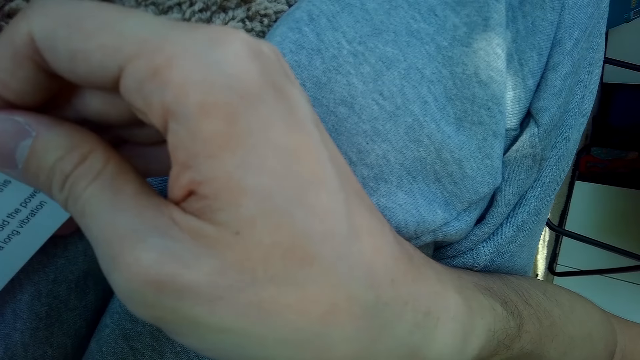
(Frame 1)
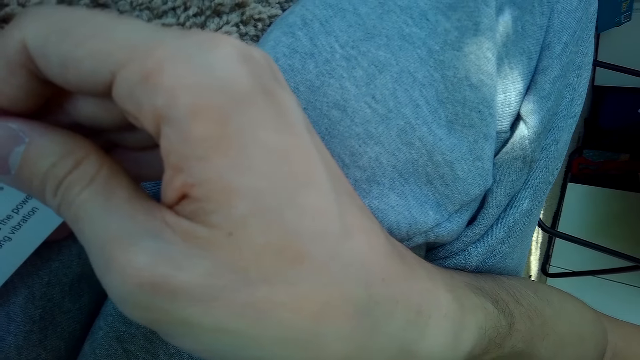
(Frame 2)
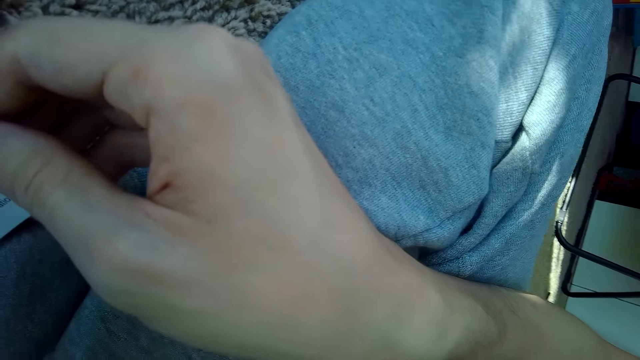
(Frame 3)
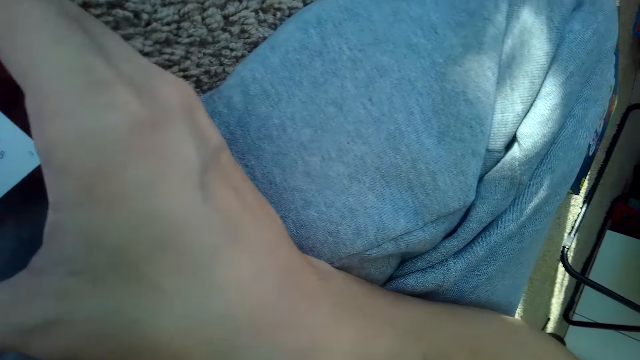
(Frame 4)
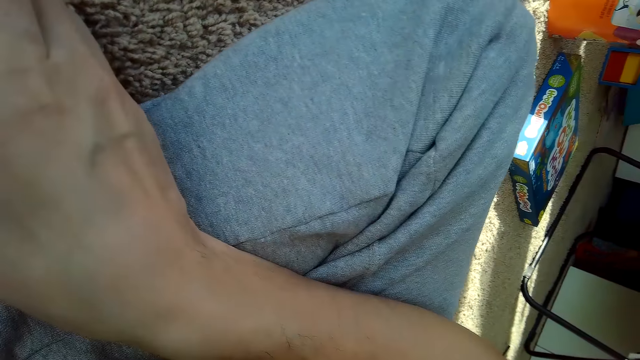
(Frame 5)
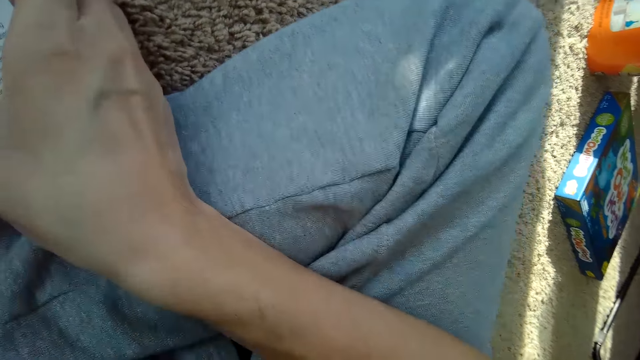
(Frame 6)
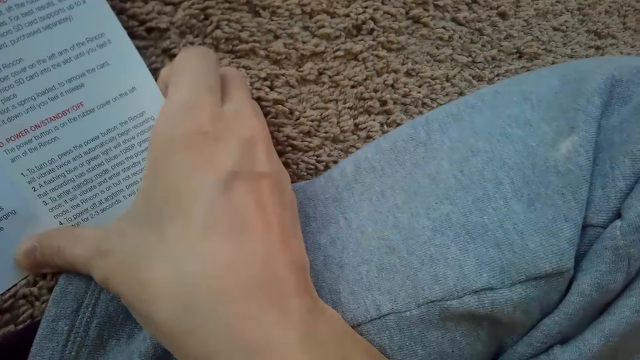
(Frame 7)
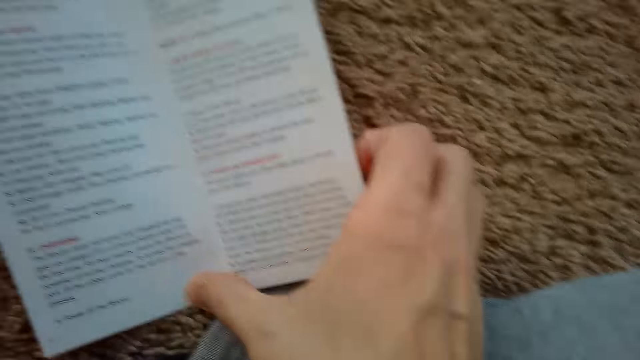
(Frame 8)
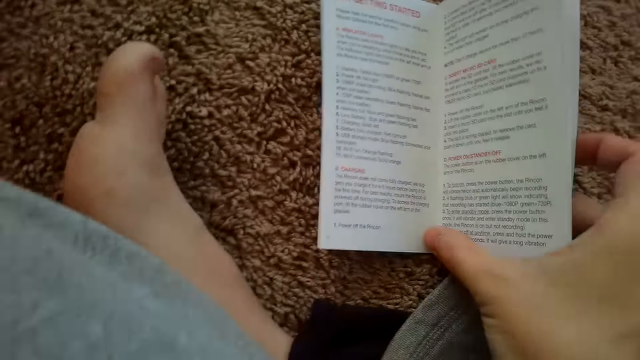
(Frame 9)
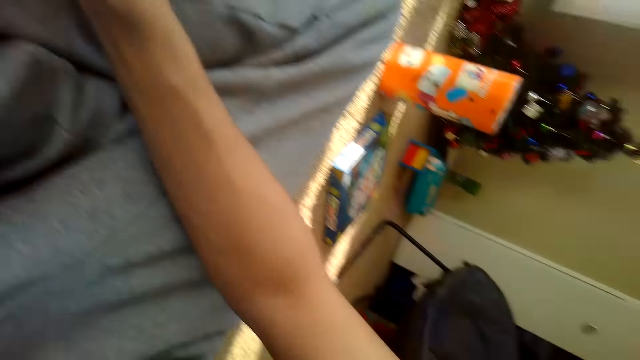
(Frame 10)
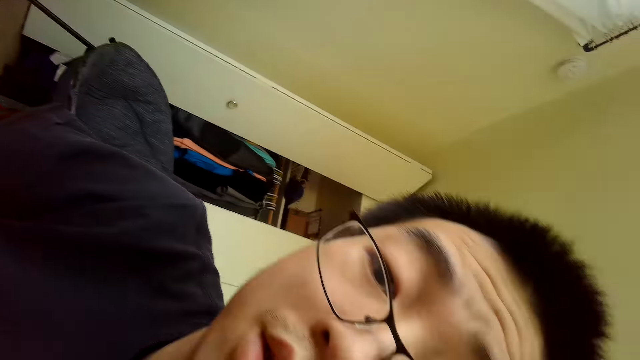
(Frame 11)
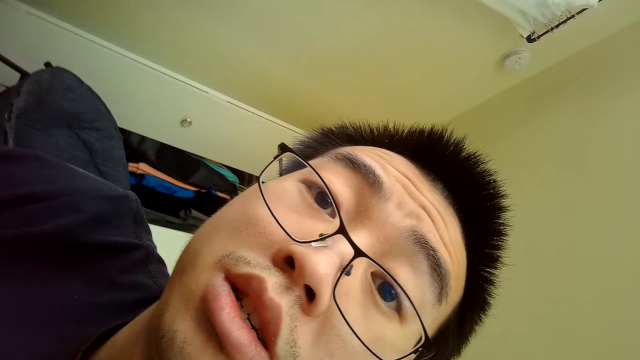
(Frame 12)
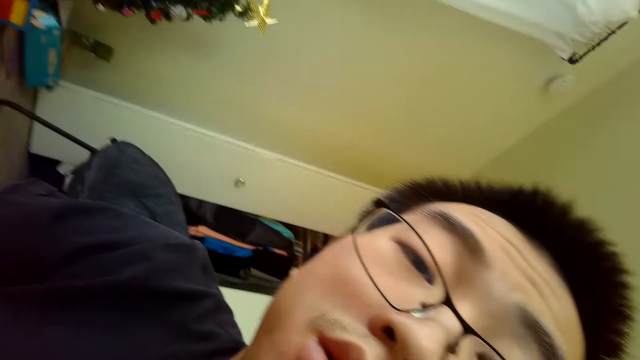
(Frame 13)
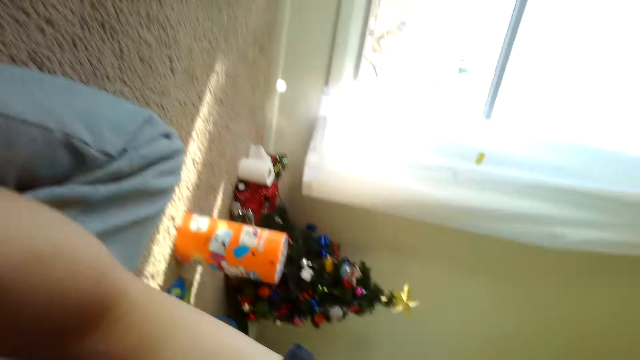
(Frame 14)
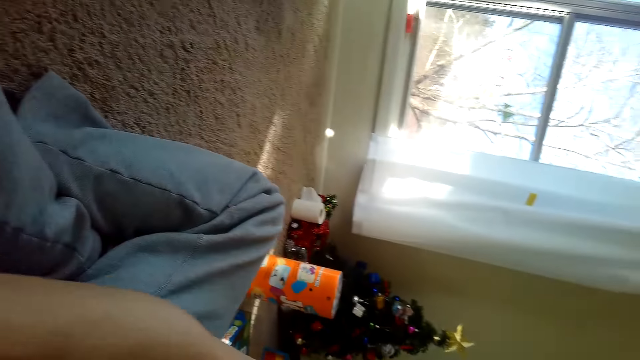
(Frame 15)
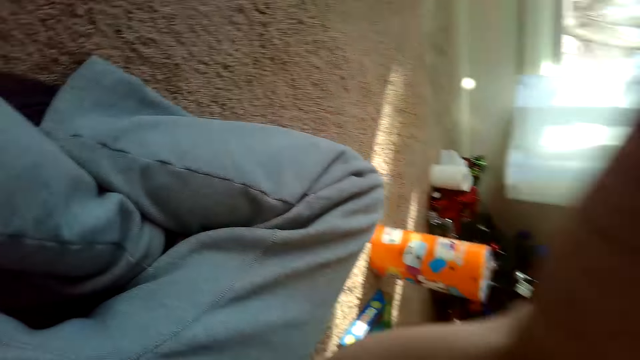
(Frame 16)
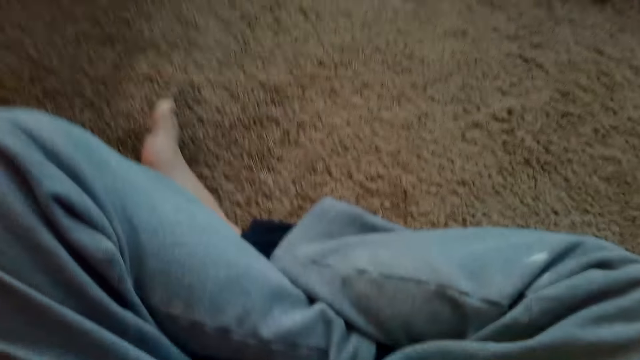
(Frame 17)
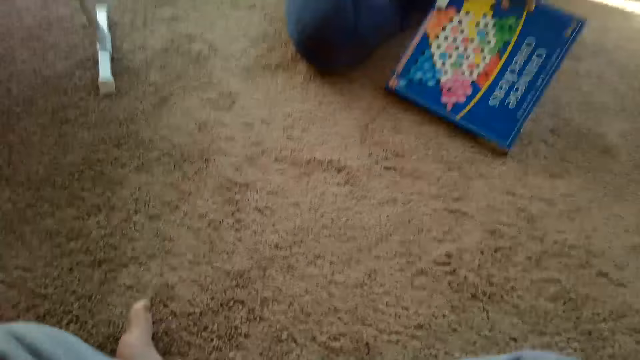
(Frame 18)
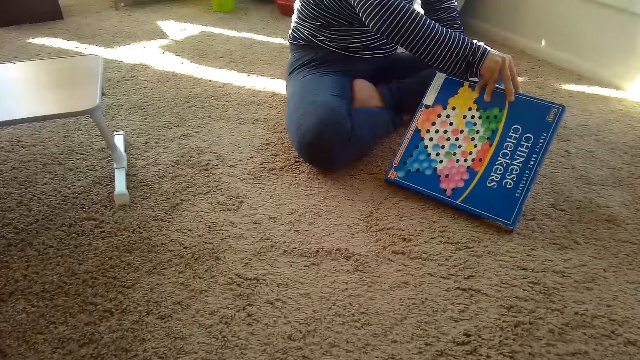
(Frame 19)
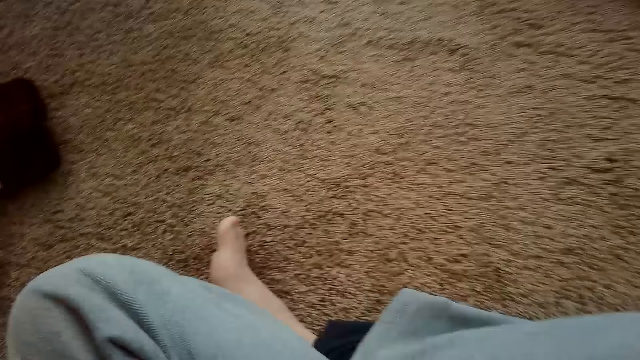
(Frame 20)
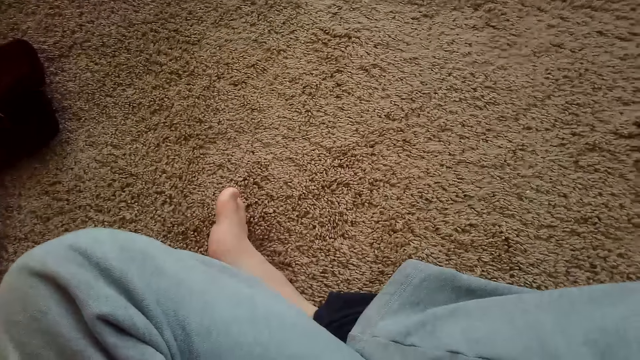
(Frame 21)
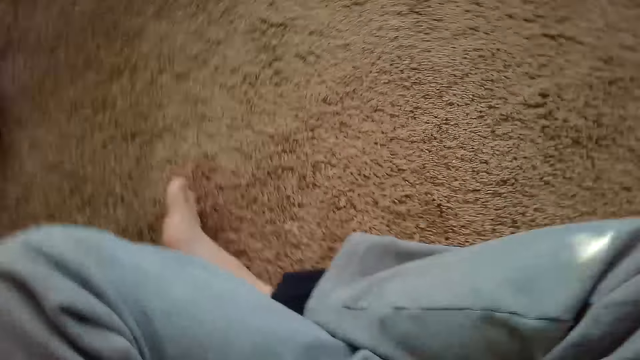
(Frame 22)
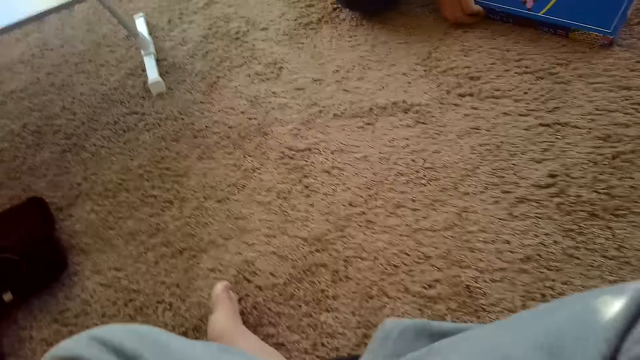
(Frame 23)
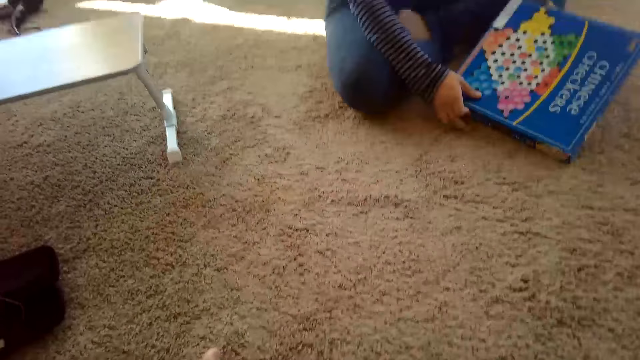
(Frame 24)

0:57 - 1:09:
The camera wearer looks around. He looks at the camera. He looks around the room. He moves the hand. He fixes his camera with a hand. He looks around the room. A person holds a book. The camera wearer interacts with the person. The person opens the checkers game box. The camera wearer looks around the room.

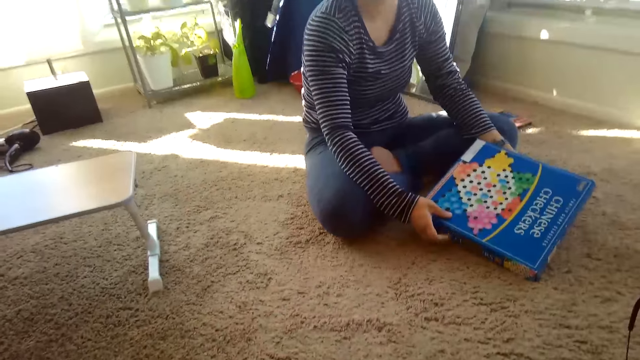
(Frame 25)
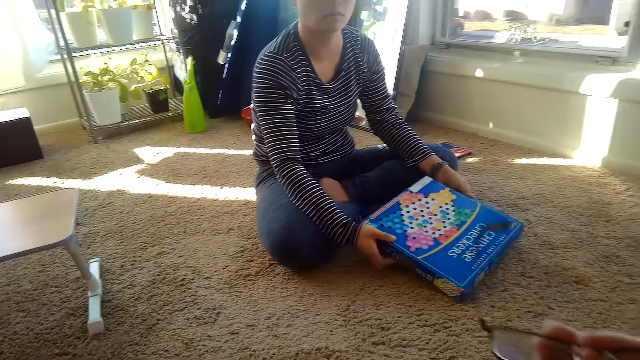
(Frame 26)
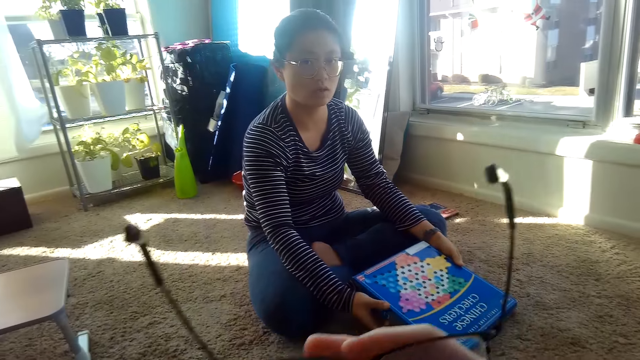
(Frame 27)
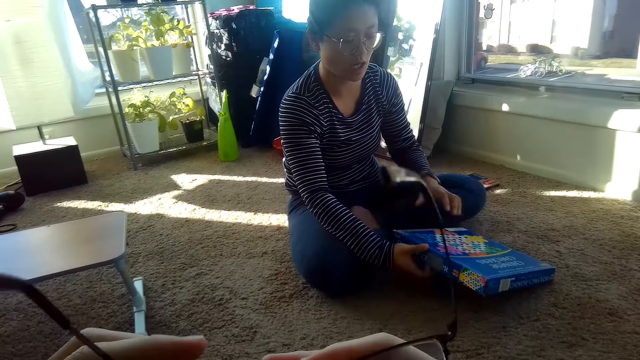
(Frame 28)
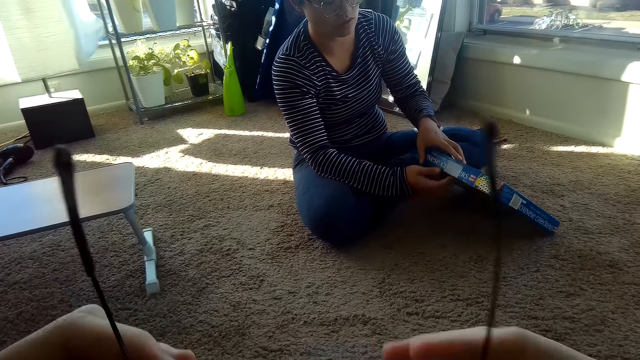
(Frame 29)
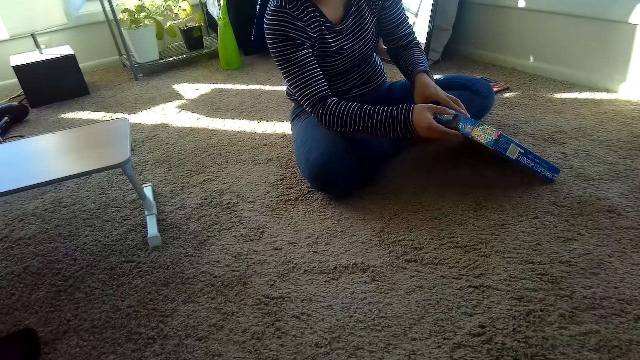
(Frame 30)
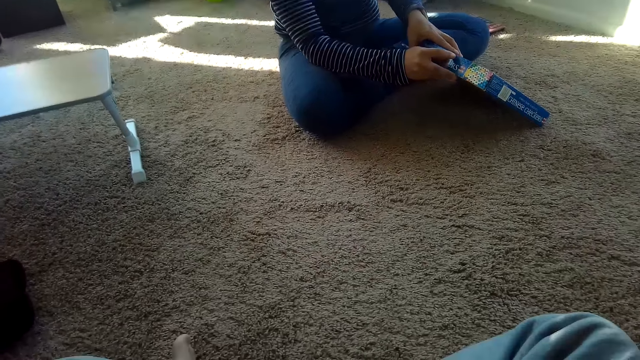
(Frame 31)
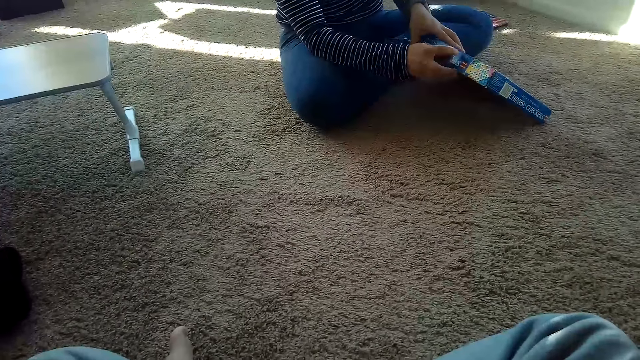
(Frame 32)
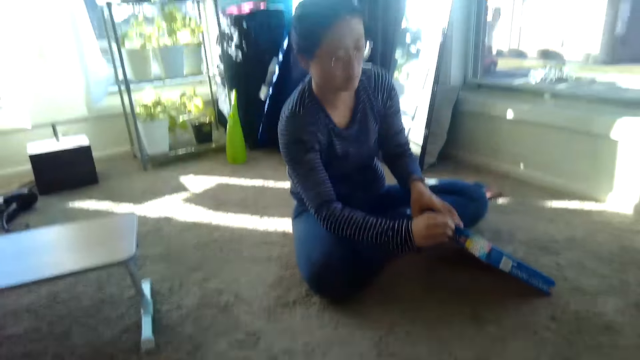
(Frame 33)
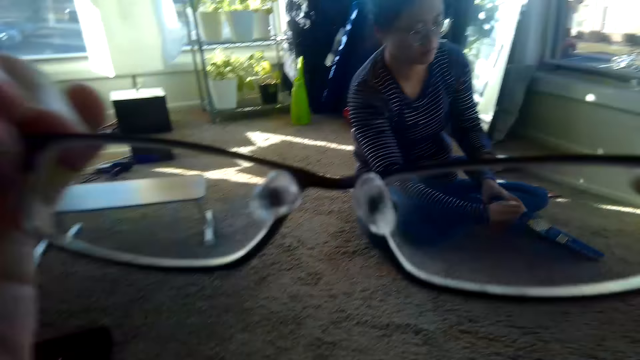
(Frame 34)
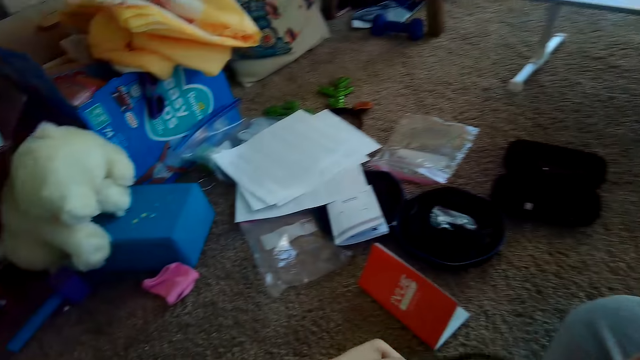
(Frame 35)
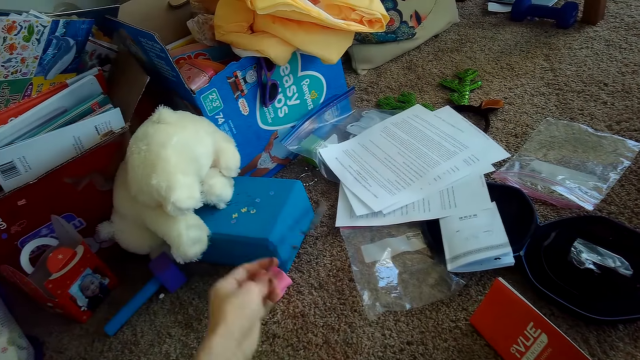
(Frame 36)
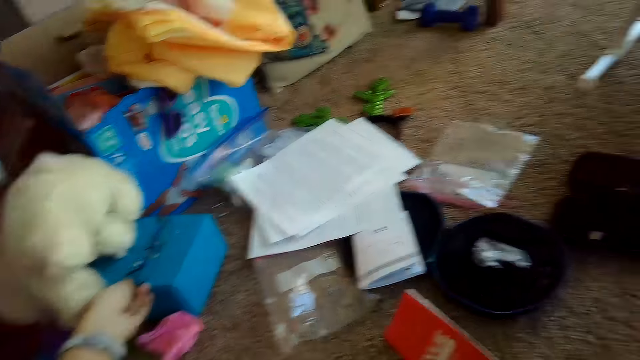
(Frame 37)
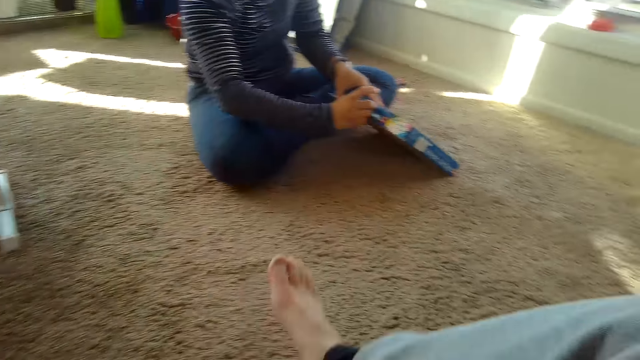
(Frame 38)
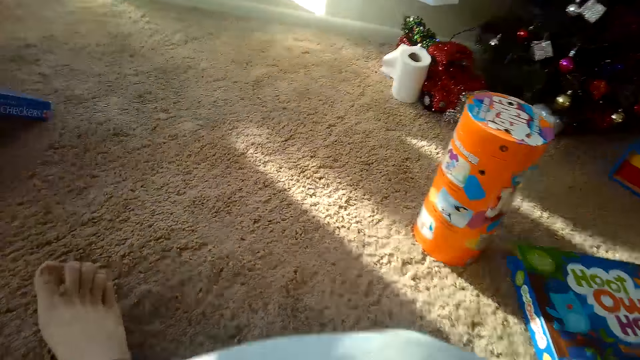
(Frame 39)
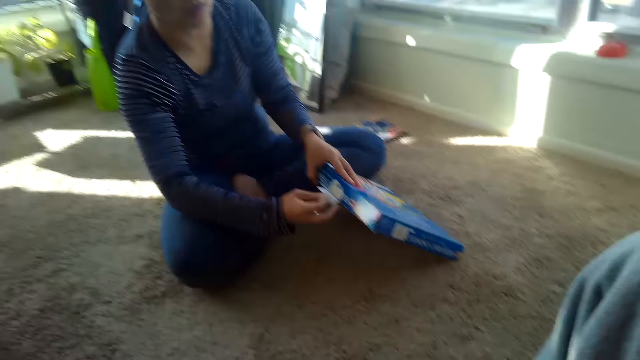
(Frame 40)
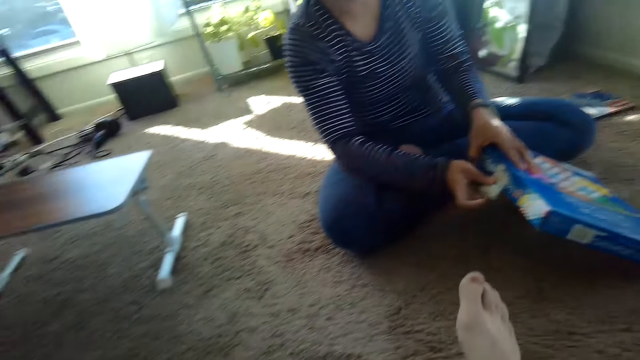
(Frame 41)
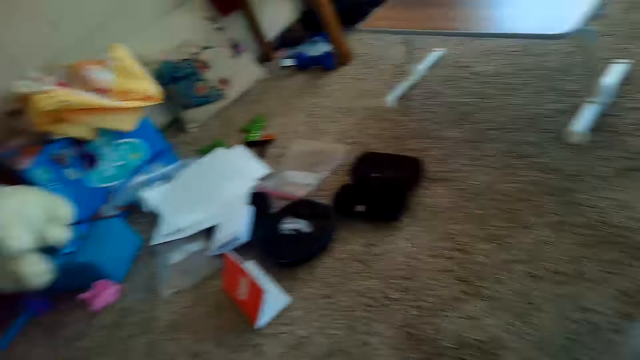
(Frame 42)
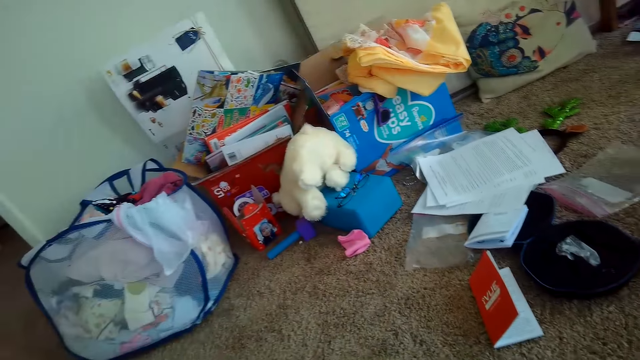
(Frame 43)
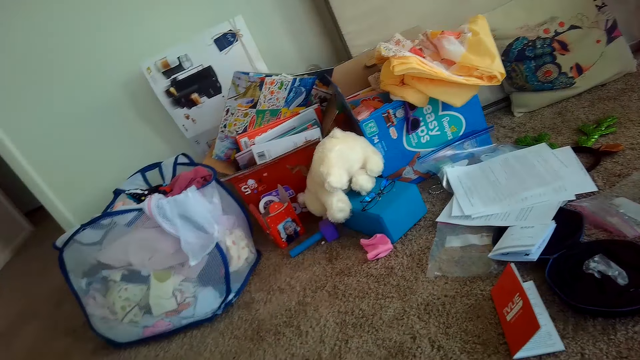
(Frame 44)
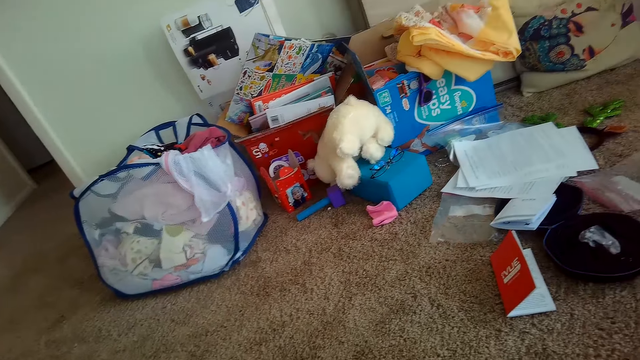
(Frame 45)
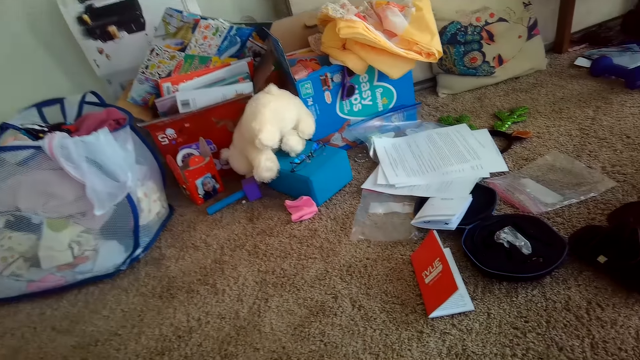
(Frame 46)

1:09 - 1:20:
The camera wearer talks to the person. He holds his goggles or glasses. He talks to the person. He puts on his goggles. The person opens the checkers game box. The camera wearer removes his goggles. He holds the glasses. He puts the glasses down. He looks around. He moves himself on the floor. The person opens the checkers game box. The camera wearer looks around the room.
